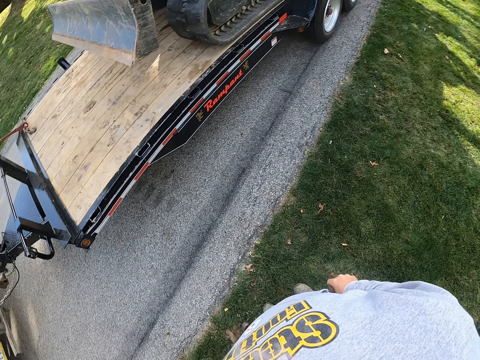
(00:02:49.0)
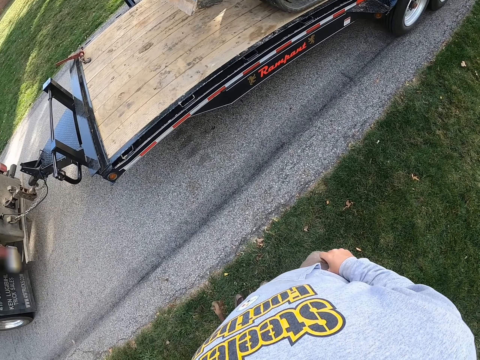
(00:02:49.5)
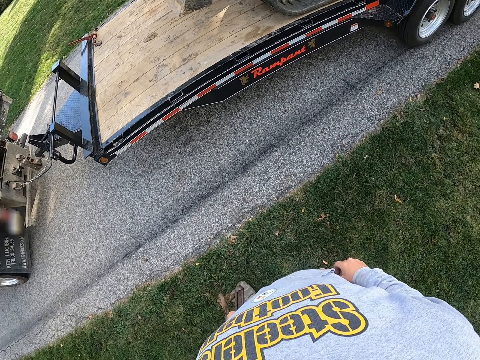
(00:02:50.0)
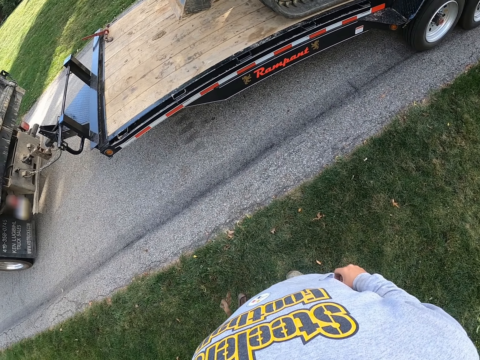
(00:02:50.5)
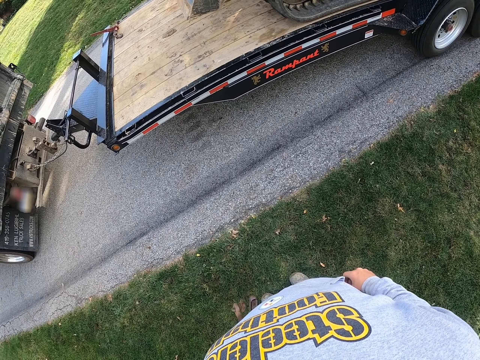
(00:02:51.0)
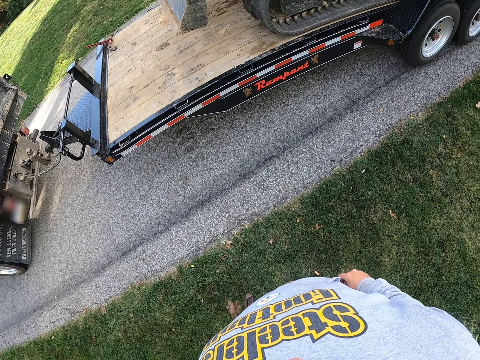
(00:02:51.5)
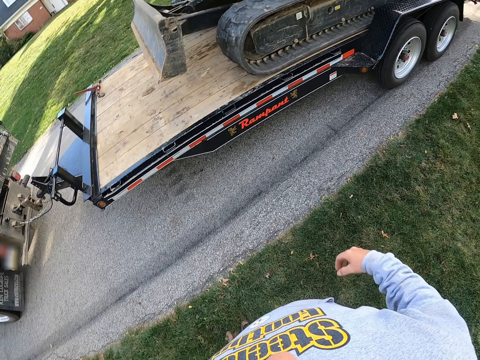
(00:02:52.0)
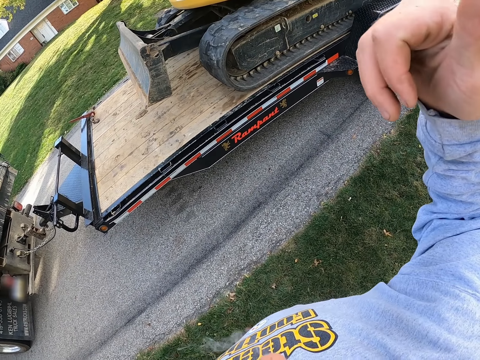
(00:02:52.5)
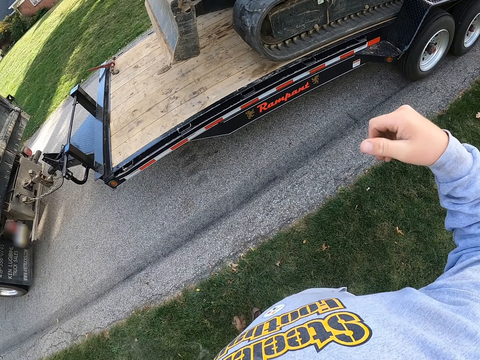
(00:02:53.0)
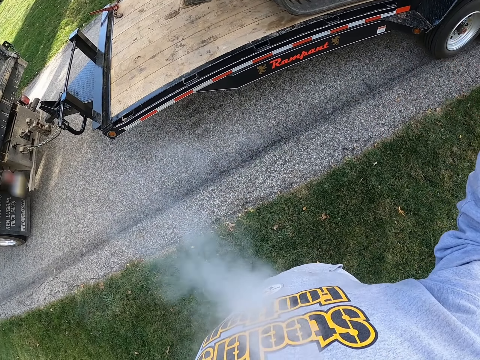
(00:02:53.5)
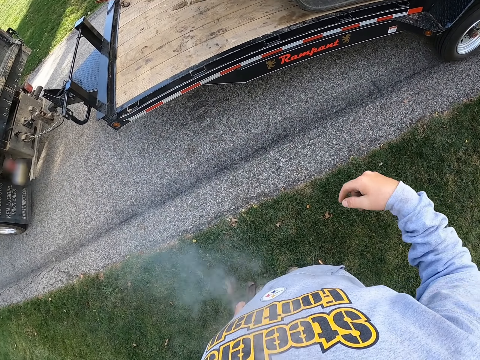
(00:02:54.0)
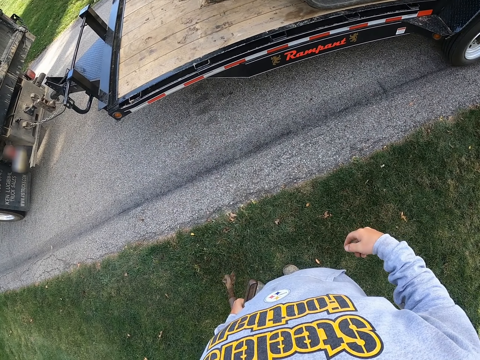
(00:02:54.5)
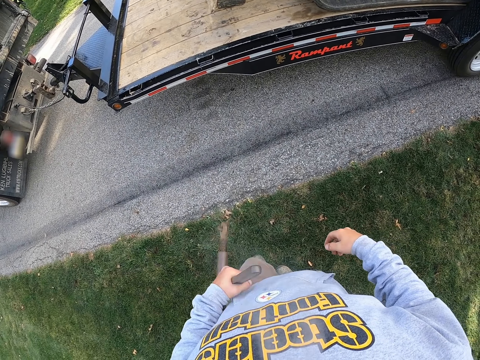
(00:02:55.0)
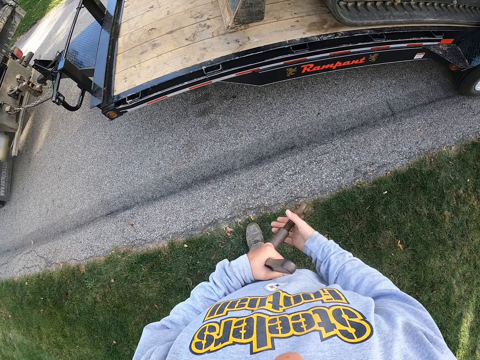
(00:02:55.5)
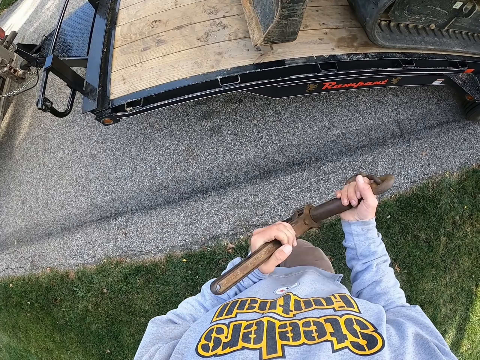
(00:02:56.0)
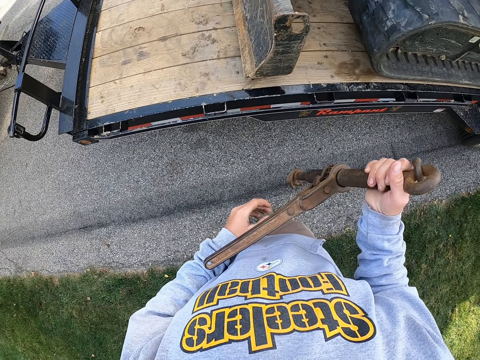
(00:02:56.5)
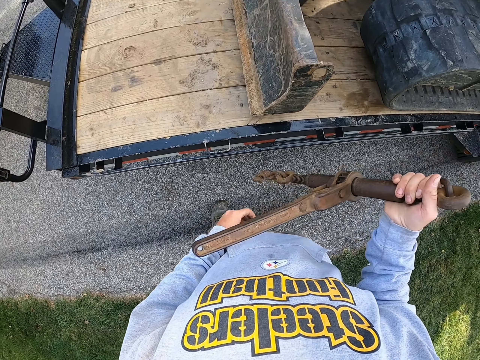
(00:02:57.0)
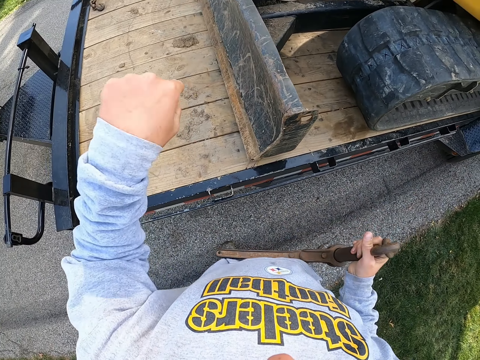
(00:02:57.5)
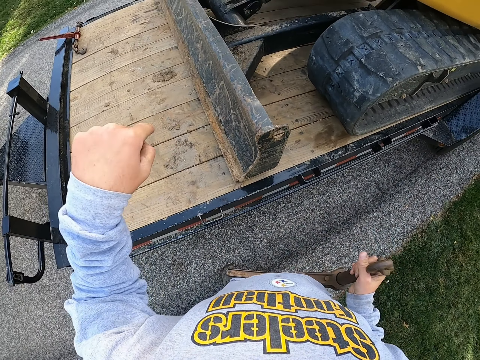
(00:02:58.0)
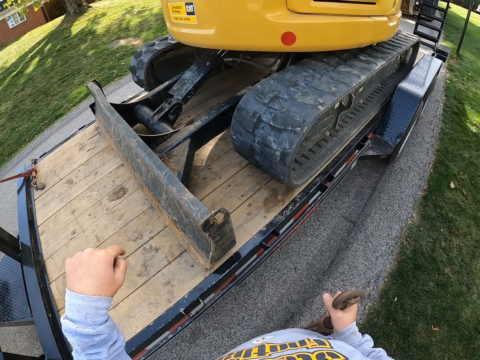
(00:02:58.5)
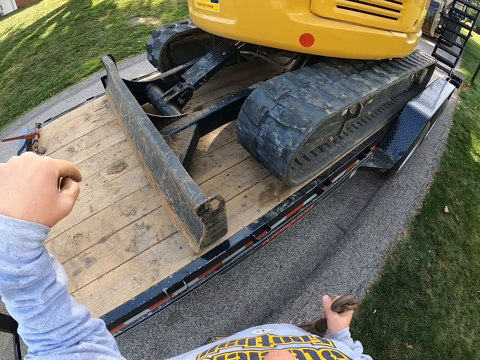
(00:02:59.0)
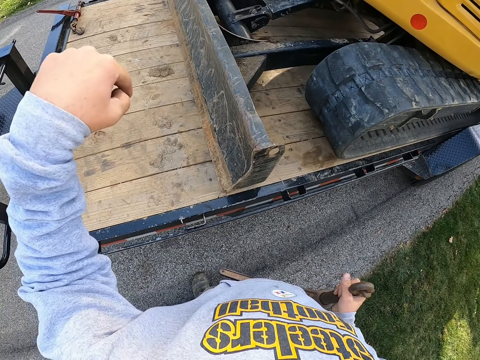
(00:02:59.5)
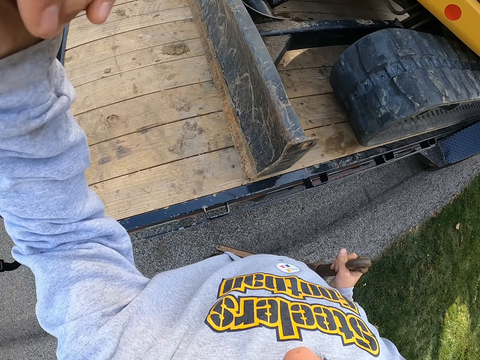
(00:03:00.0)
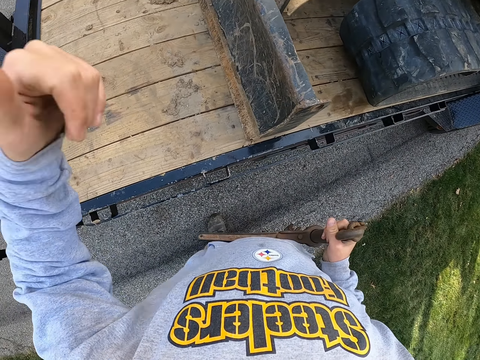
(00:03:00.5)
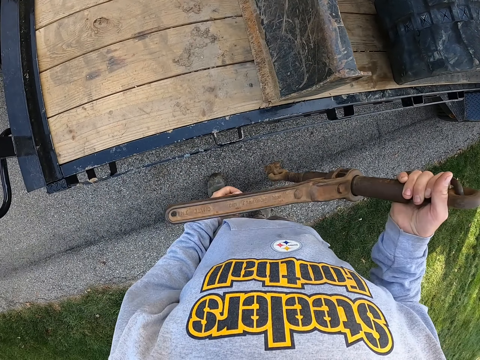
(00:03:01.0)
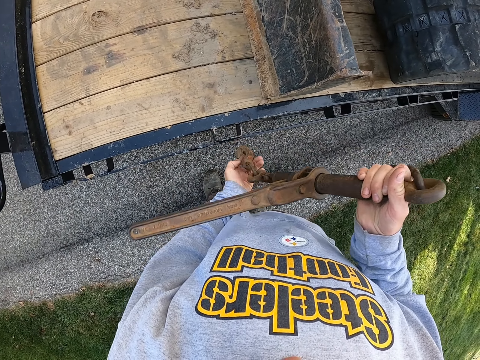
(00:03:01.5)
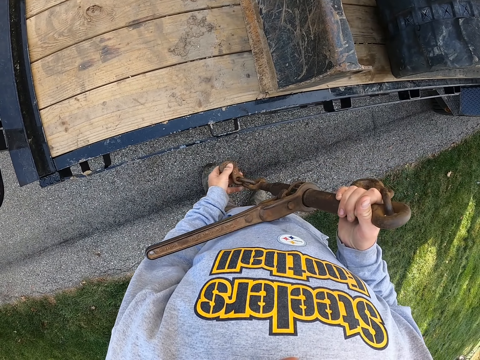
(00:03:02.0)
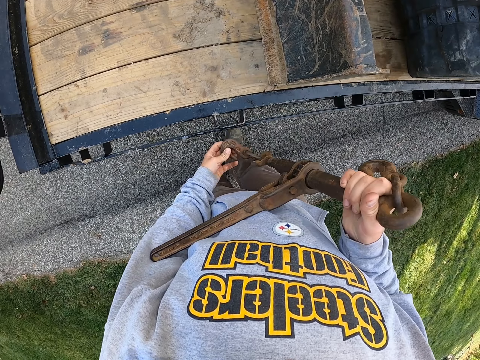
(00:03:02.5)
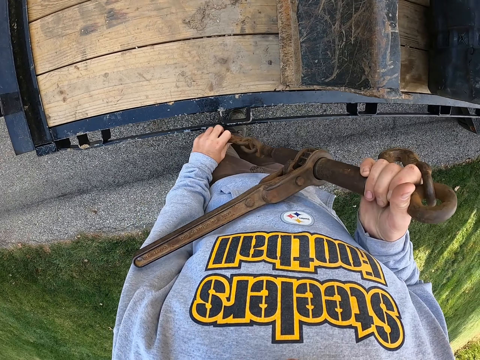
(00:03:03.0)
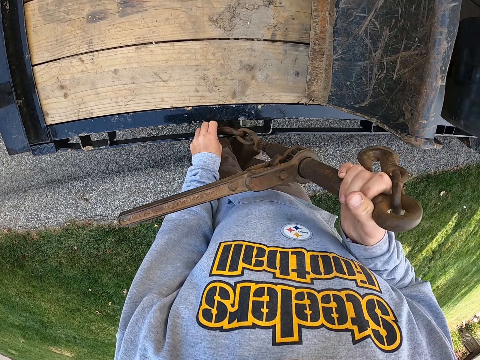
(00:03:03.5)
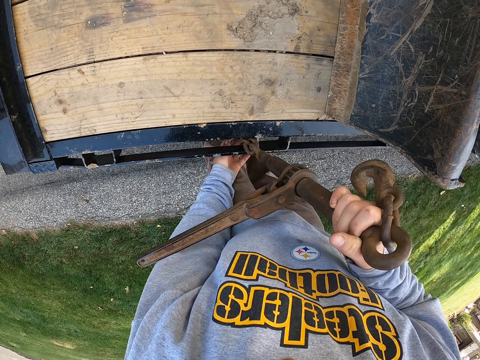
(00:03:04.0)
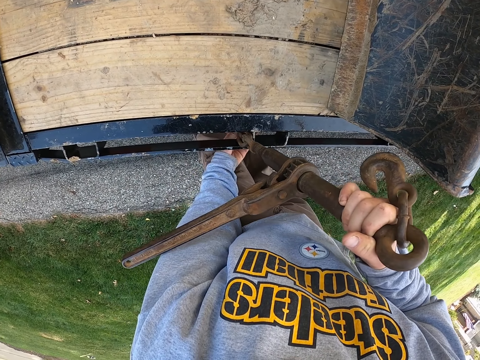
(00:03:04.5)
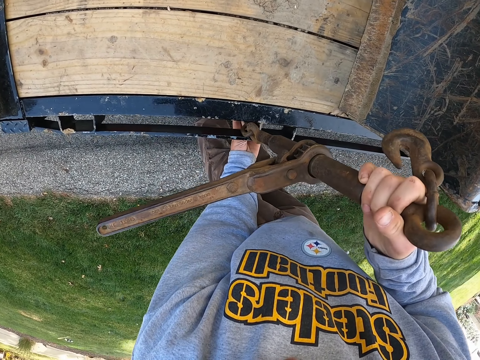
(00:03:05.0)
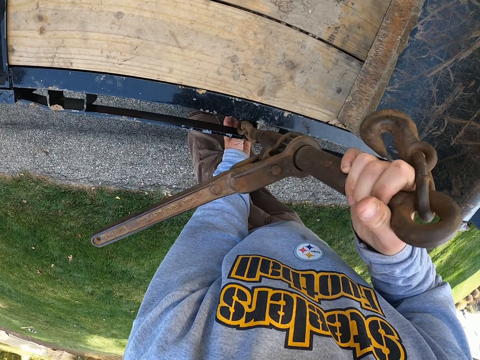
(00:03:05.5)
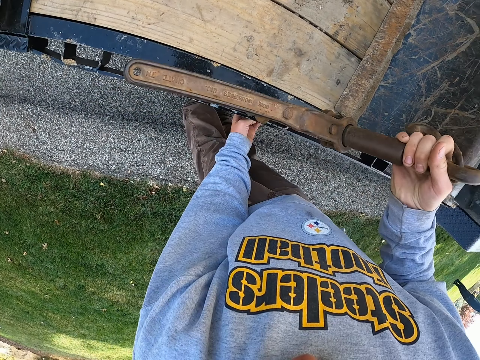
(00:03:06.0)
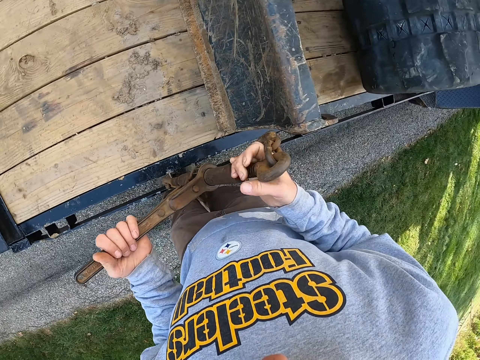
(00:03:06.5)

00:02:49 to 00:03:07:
The camera wearer lifts up their right hand. They fix the metal. They bind the ratchet load binder to the truck.

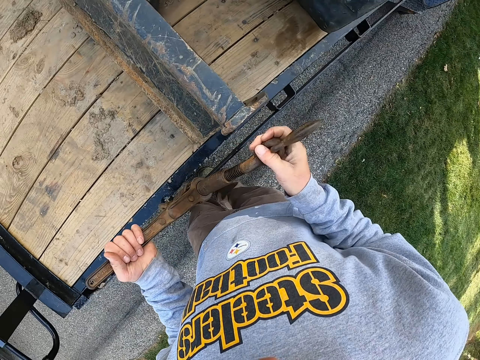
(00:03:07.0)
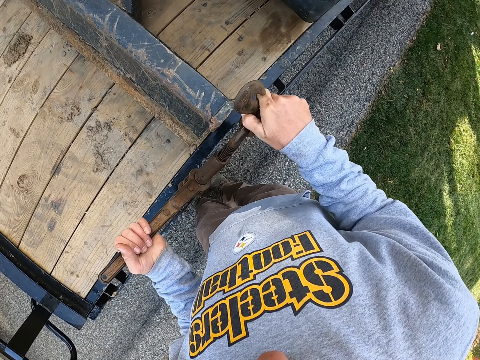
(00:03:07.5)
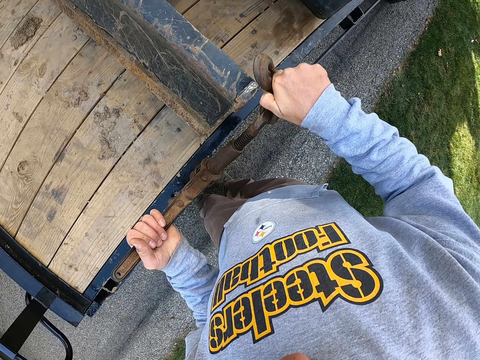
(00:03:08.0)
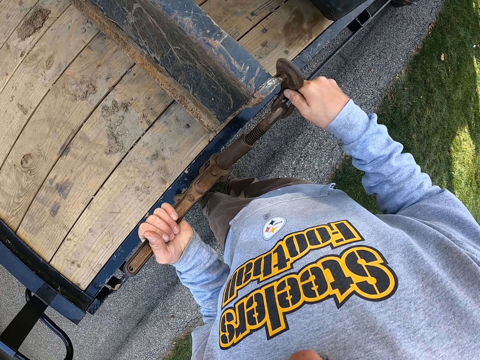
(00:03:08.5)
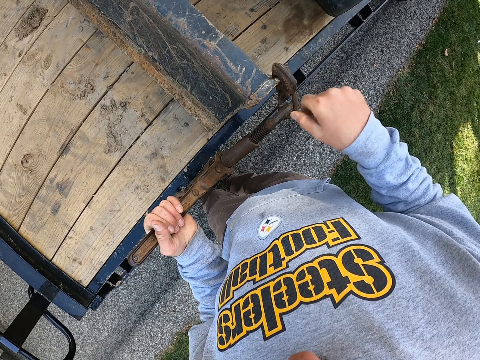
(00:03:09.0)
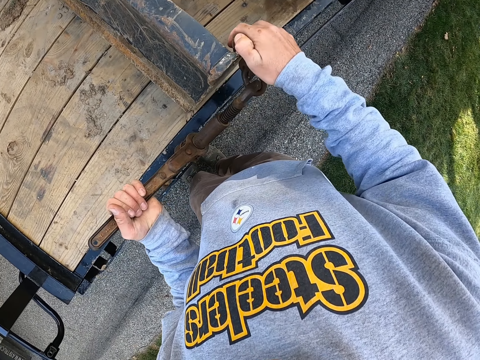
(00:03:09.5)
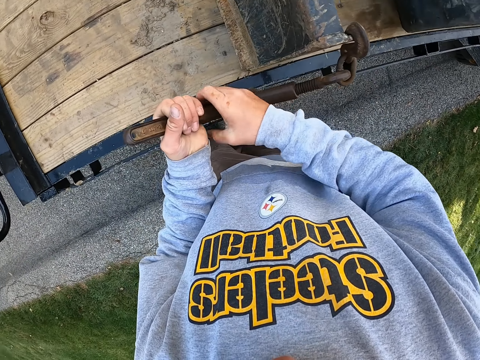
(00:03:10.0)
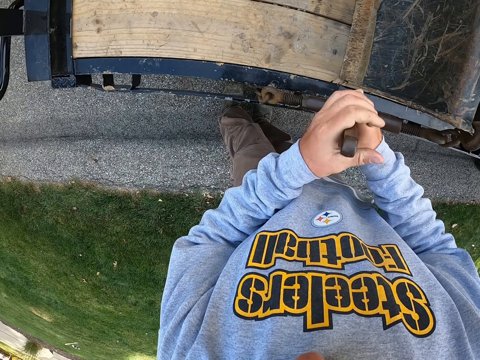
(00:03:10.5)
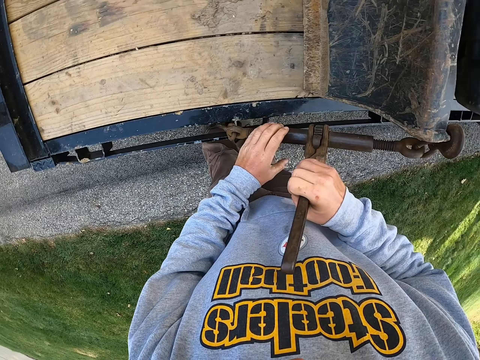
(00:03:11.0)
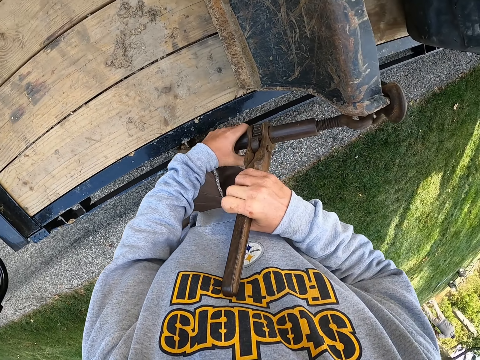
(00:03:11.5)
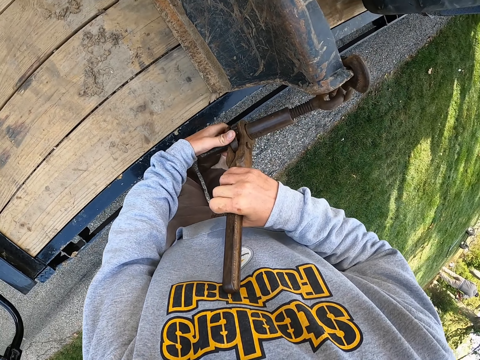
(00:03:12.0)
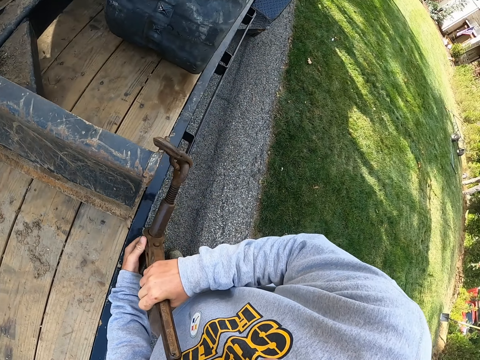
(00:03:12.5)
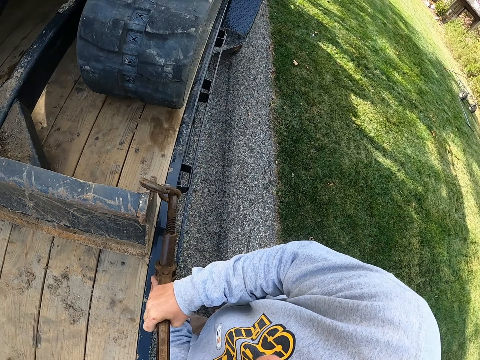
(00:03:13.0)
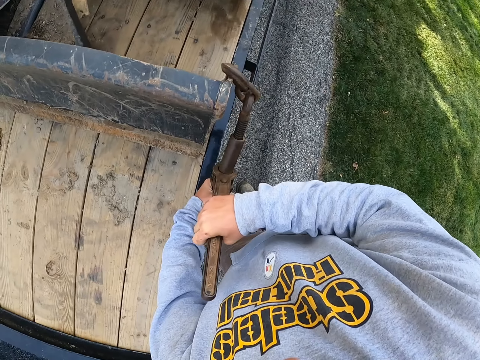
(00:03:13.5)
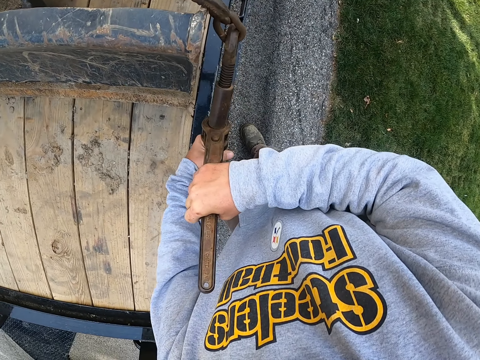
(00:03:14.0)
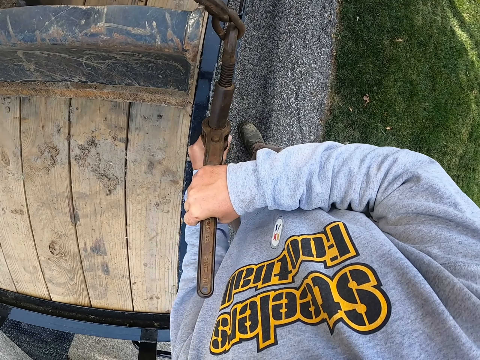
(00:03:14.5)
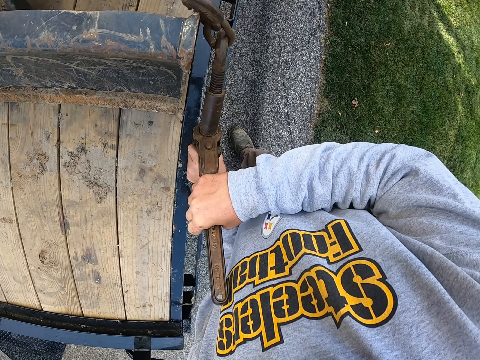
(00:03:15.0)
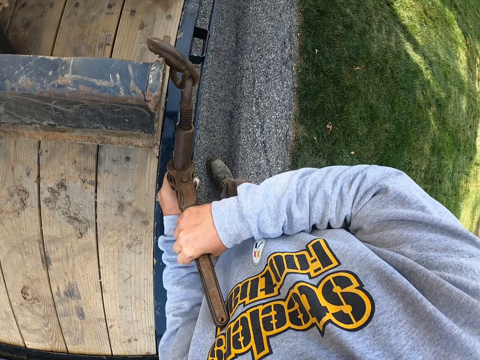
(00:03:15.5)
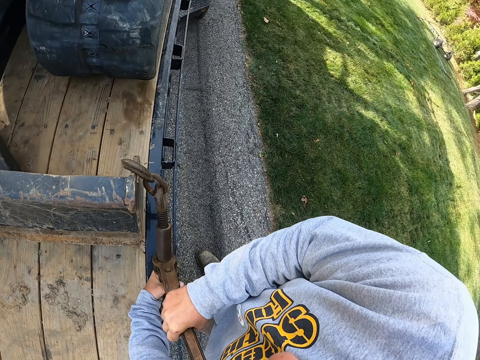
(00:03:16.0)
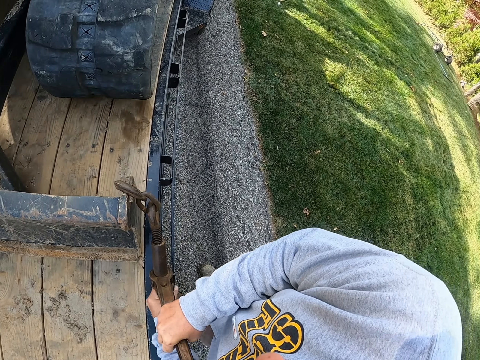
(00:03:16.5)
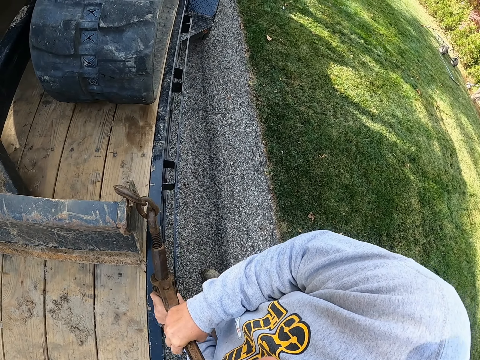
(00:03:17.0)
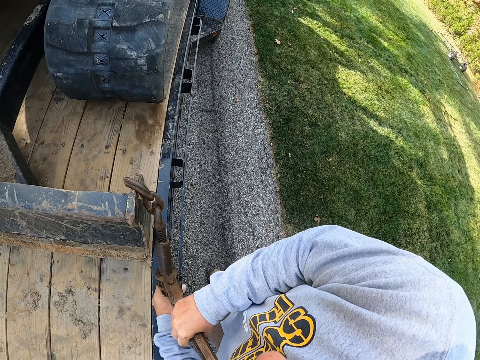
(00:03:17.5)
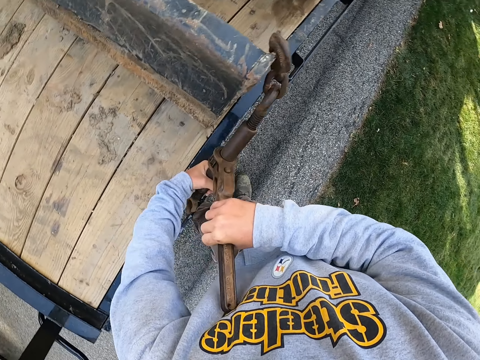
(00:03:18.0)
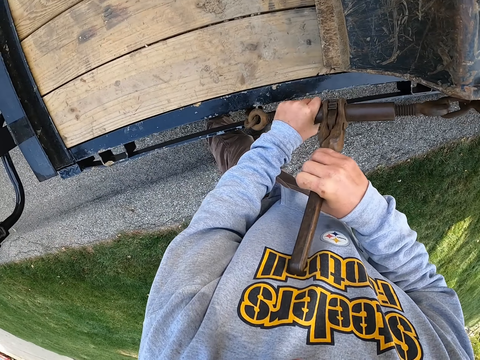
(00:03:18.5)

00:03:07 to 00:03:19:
The camera wearer tightens the bolt.
